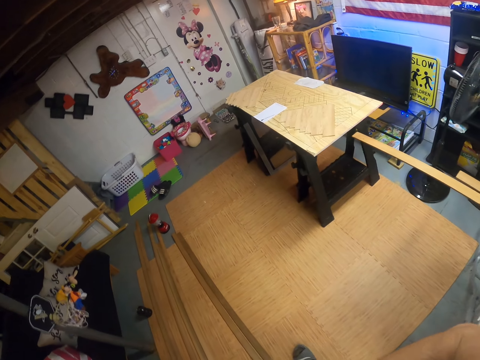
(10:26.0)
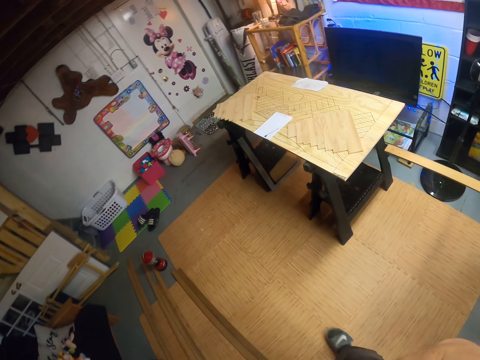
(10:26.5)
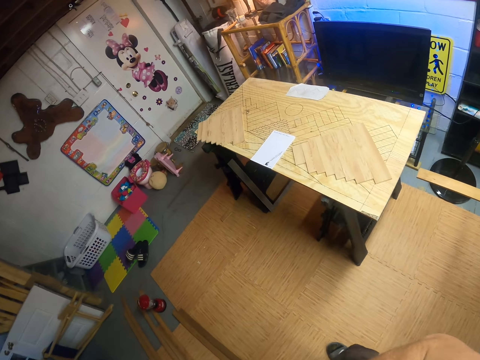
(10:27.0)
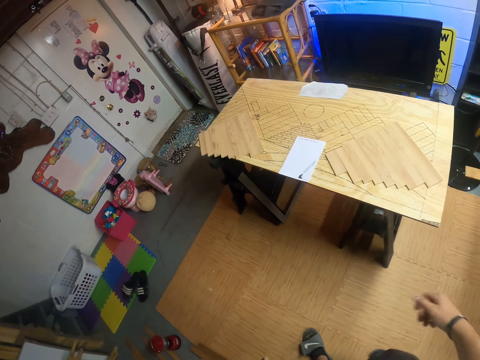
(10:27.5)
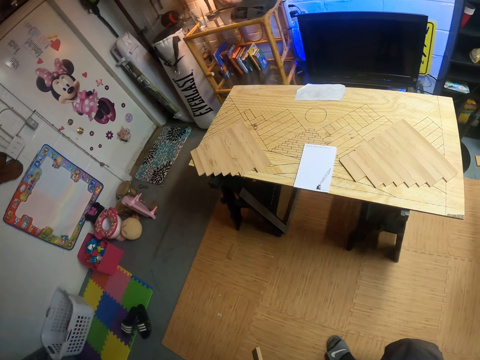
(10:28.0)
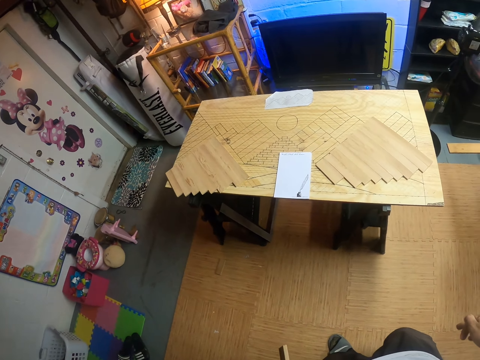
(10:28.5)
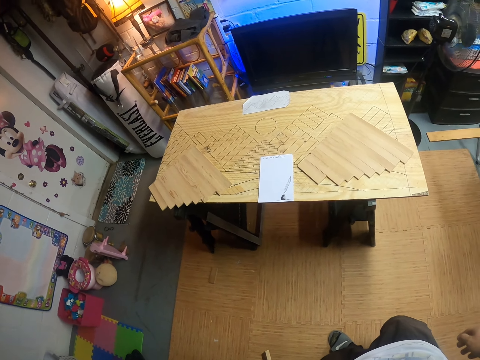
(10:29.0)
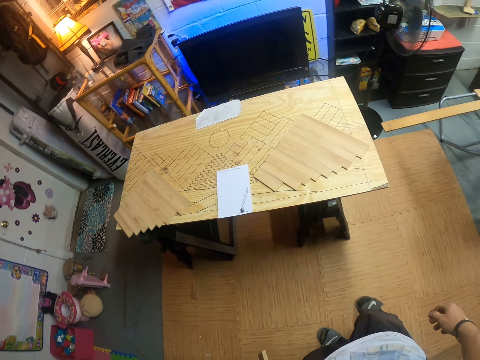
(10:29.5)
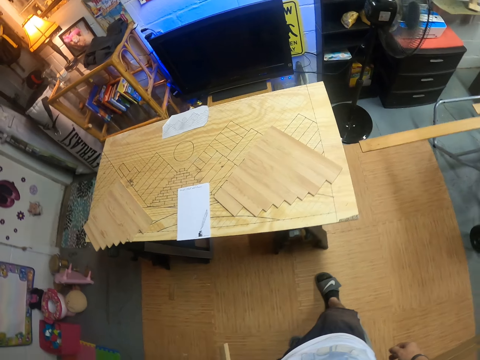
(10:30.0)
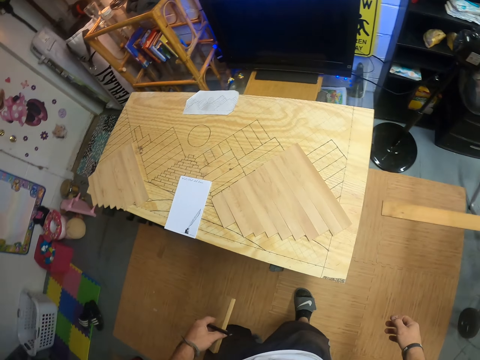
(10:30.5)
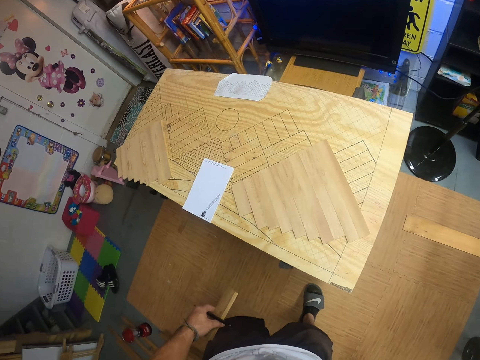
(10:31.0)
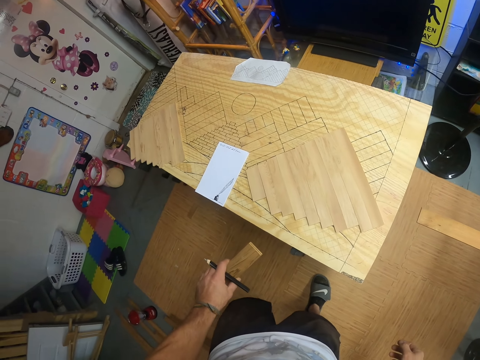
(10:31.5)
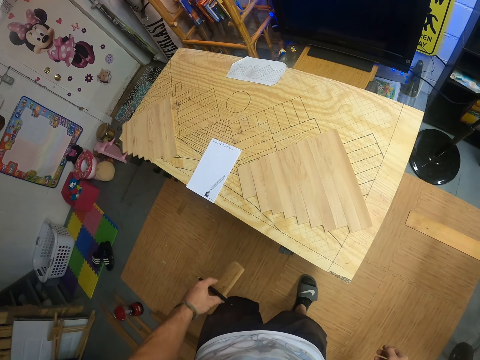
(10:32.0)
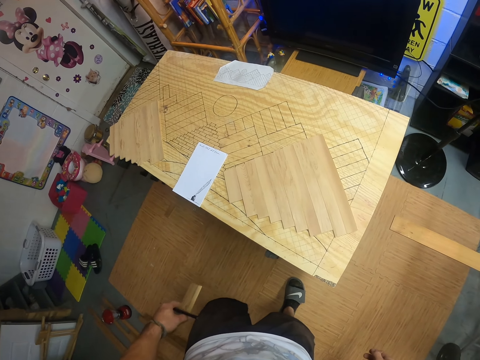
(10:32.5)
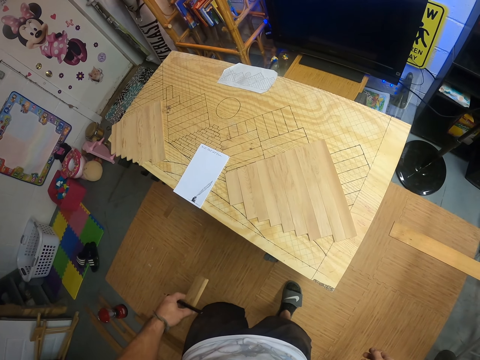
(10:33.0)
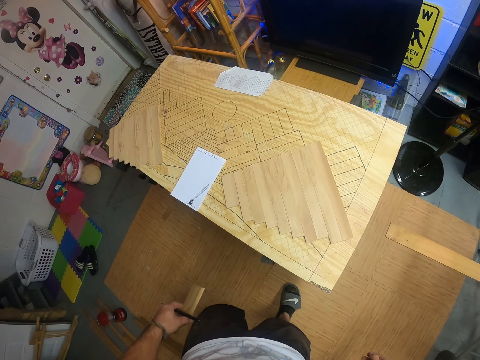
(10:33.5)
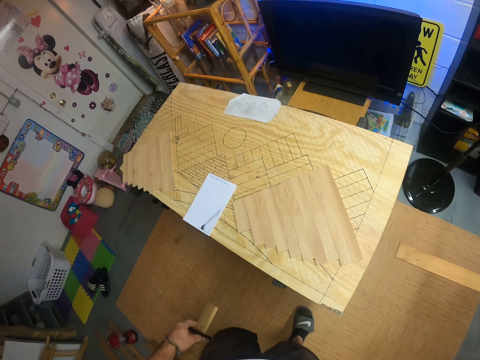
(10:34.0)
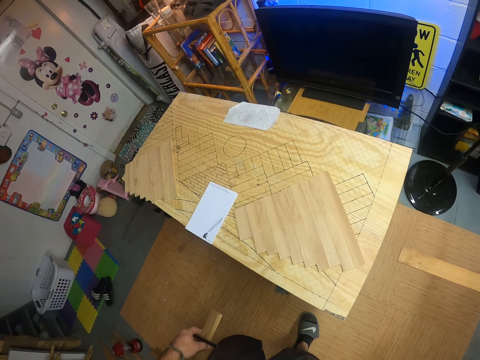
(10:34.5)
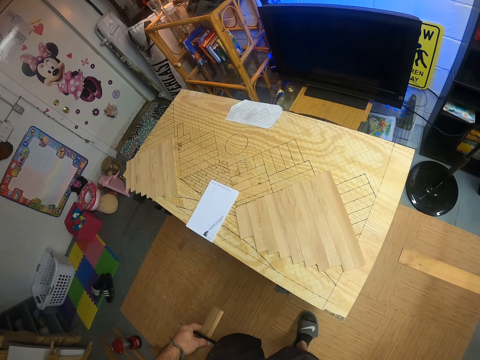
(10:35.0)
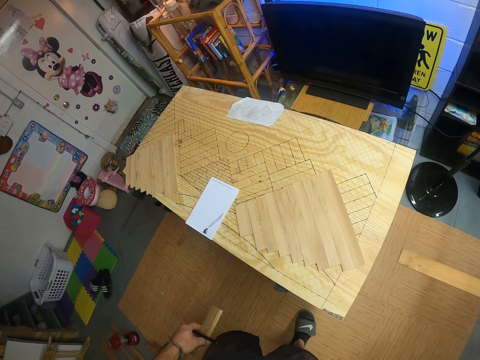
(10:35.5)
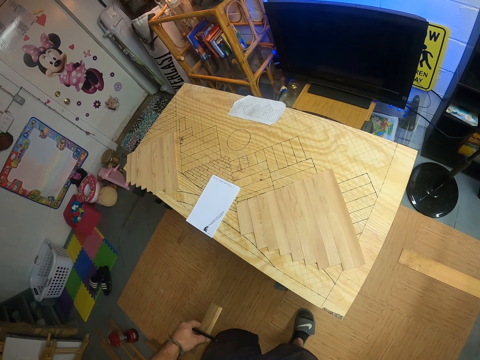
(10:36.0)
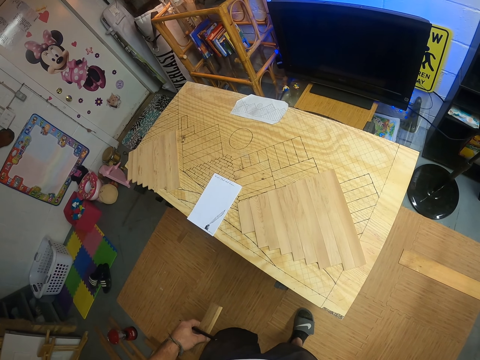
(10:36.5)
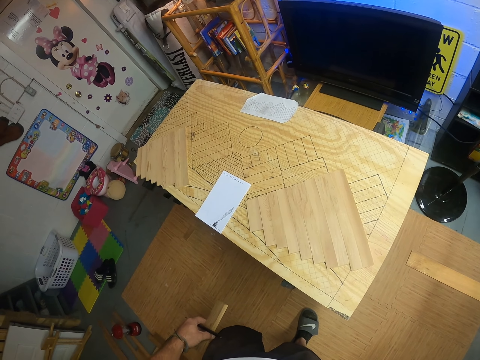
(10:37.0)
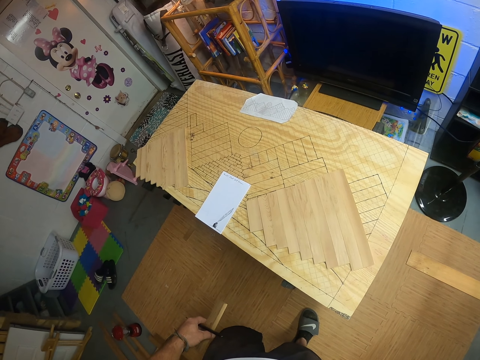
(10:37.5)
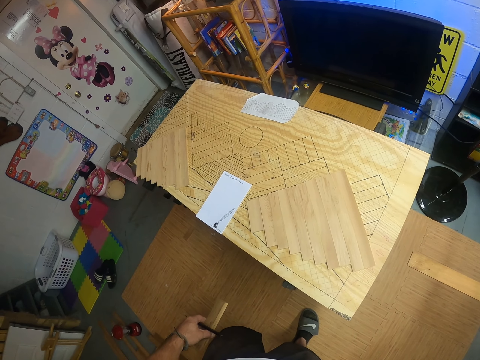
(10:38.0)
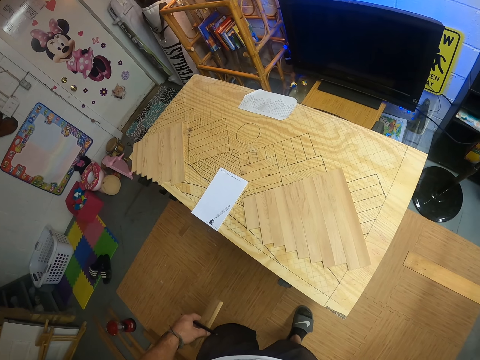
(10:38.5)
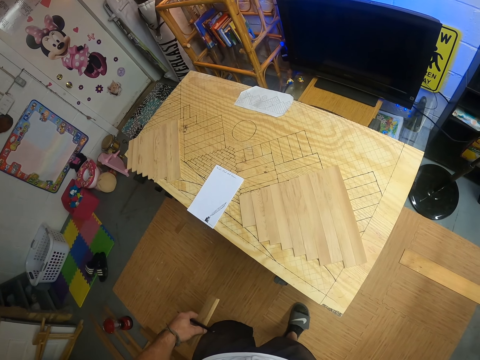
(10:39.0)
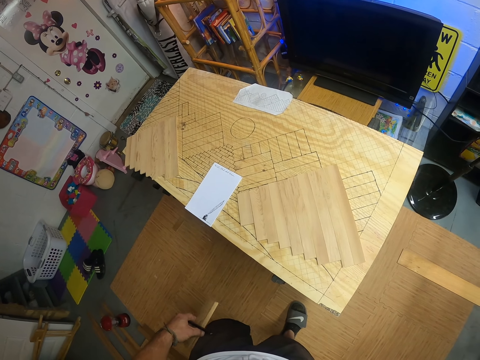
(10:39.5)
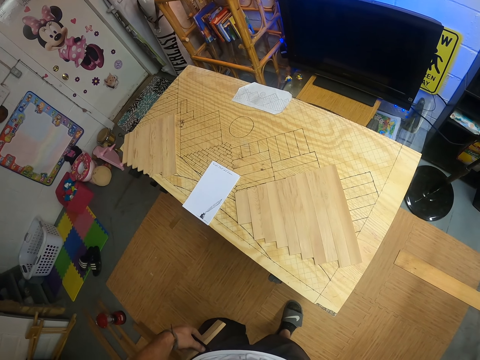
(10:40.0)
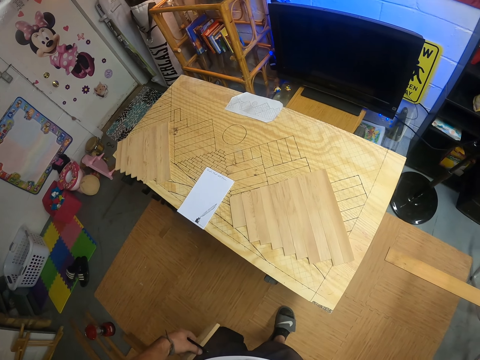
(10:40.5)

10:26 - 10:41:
The camera wearer walks around the workshop. They pause.

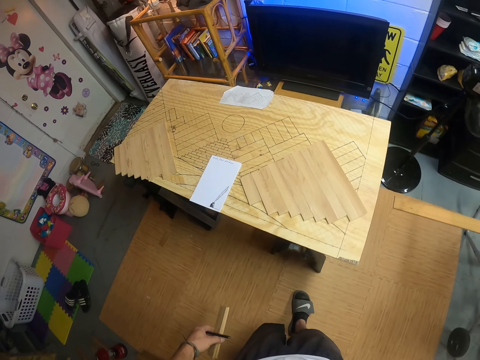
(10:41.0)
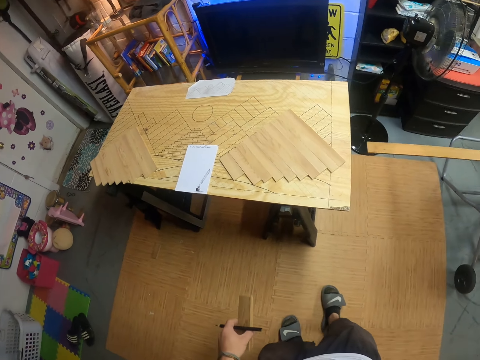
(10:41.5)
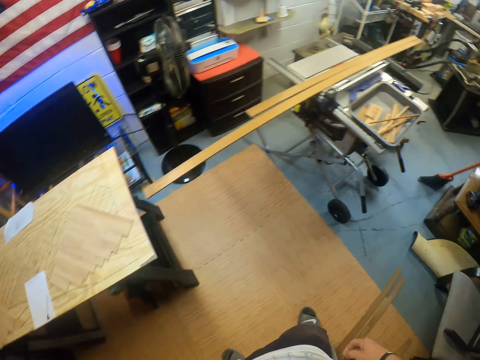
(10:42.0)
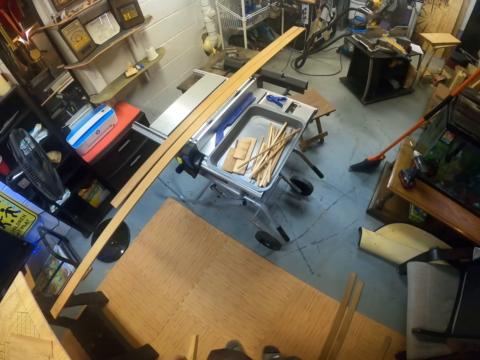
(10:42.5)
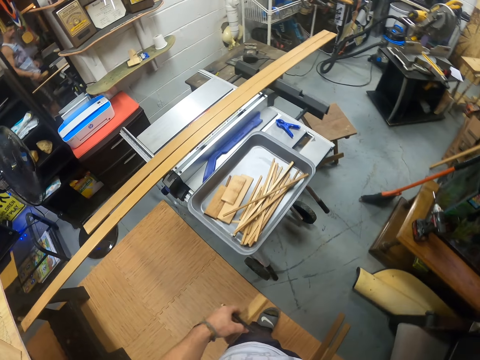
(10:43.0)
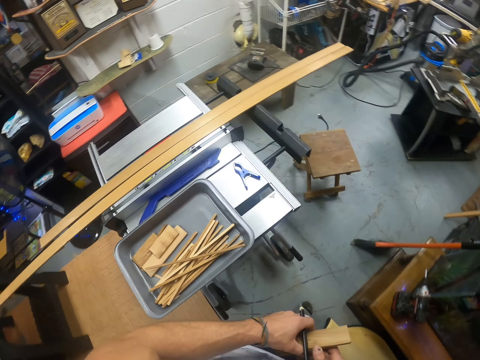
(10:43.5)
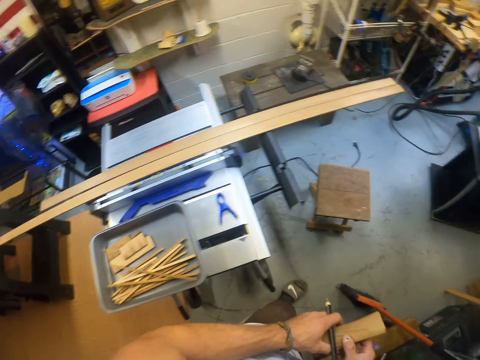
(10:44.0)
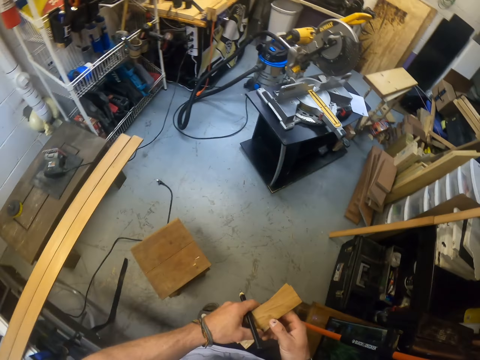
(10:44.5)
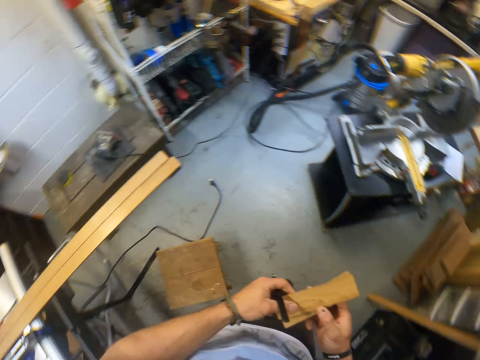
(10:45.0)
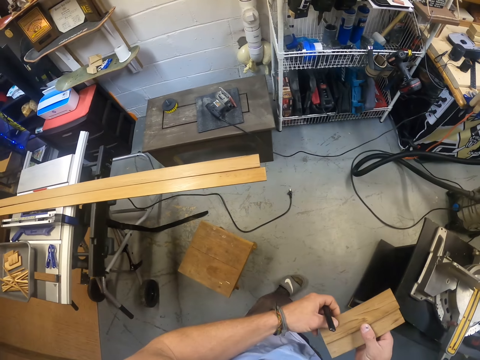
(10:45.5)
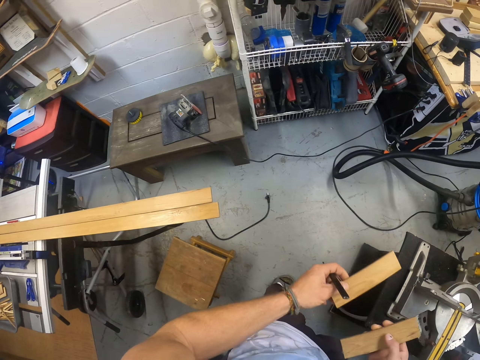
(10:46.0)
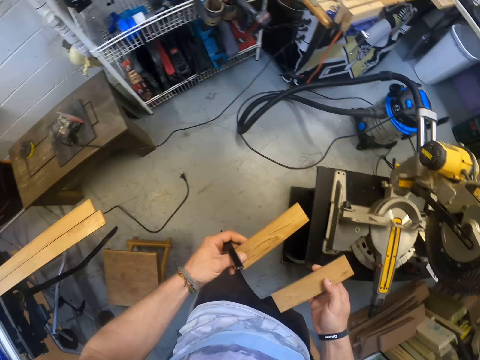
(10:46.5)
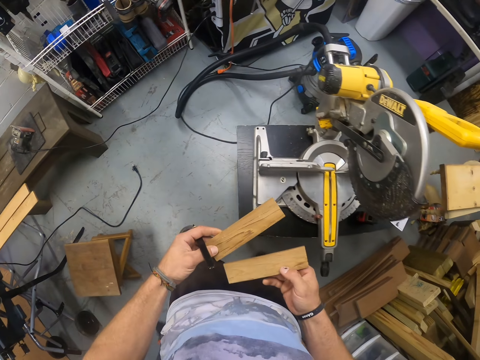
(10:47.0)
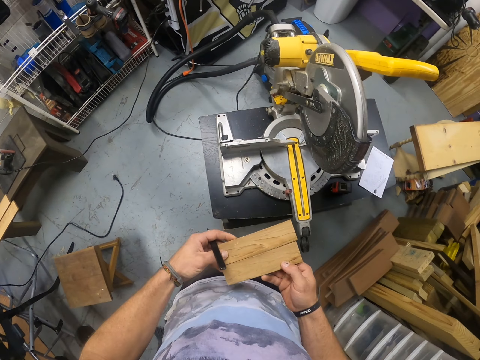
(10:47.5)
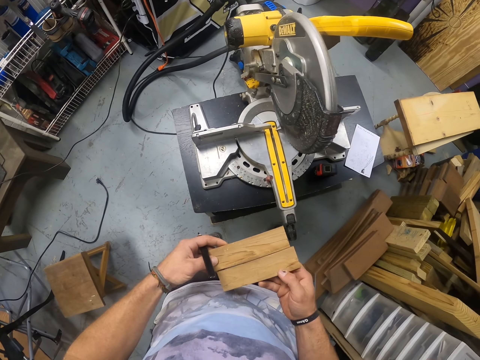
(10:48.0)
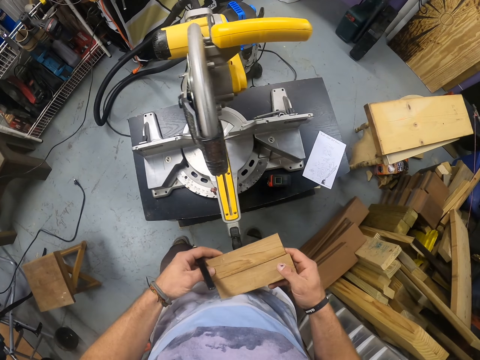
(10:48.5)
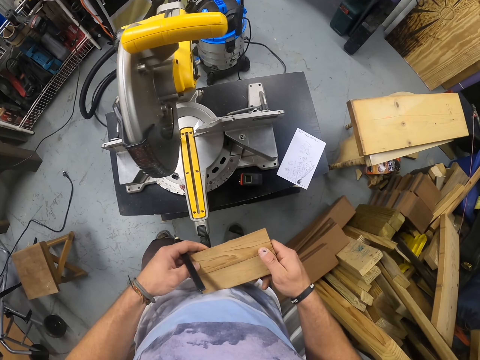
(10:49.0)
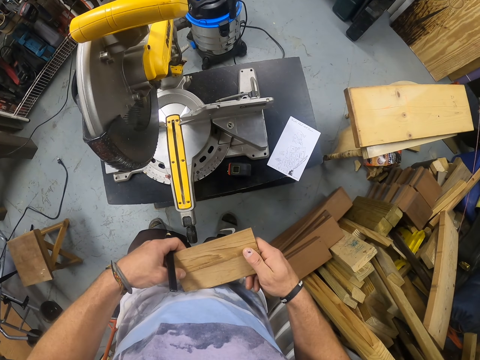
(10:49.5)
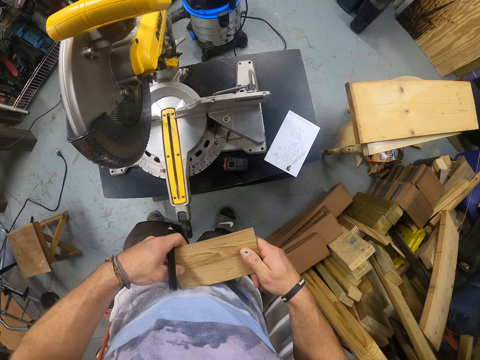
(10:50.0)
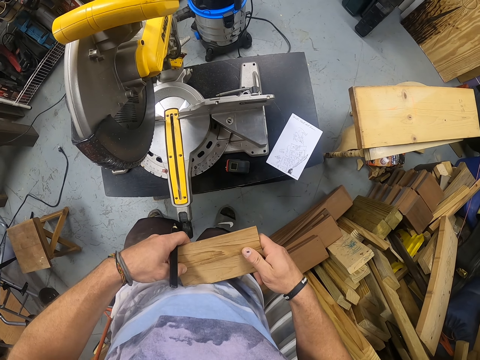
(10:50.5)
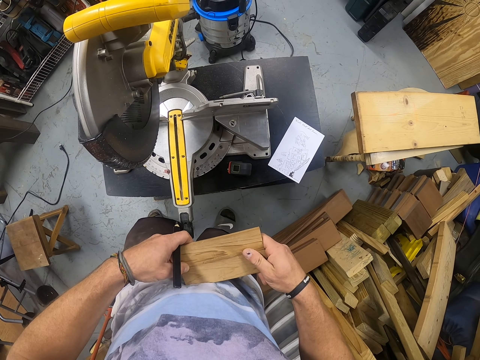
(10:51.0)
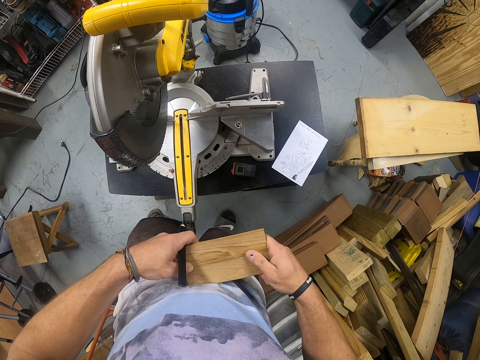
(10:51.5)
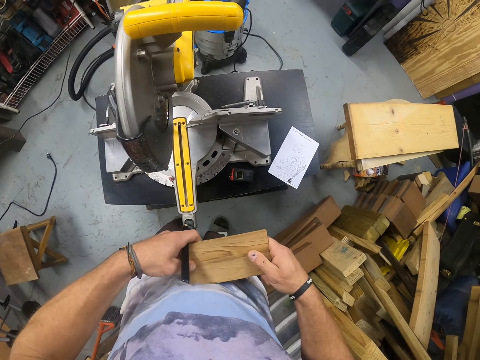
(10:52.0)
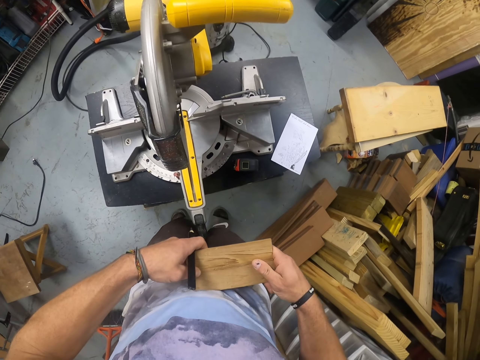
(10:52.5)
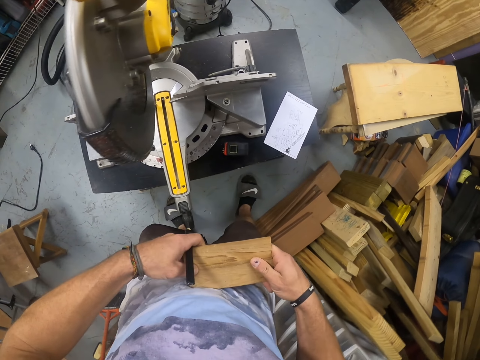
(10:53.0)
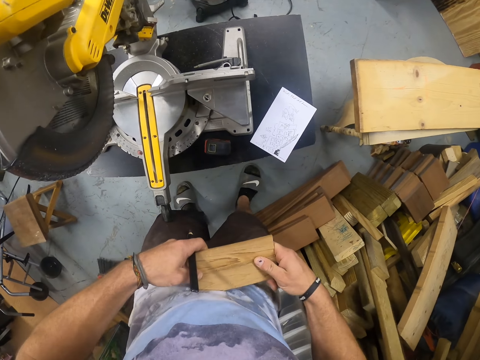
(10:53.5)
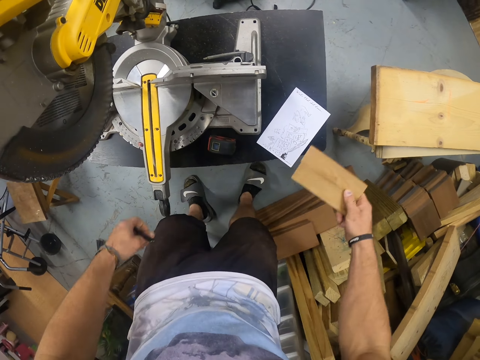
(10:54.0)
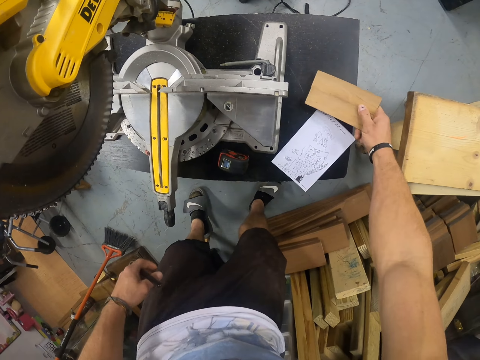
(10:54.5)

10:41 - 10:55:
The camera wearer walks around the workshop. They hold the pieces of wood with both hands.
